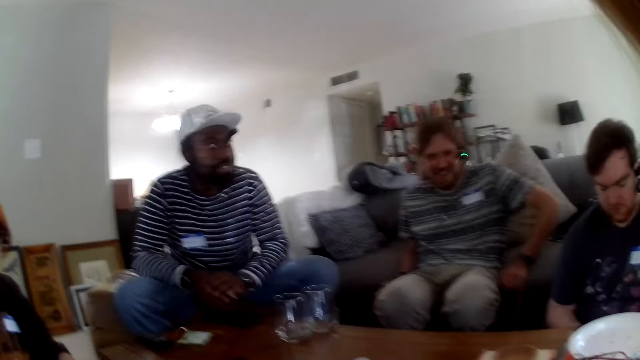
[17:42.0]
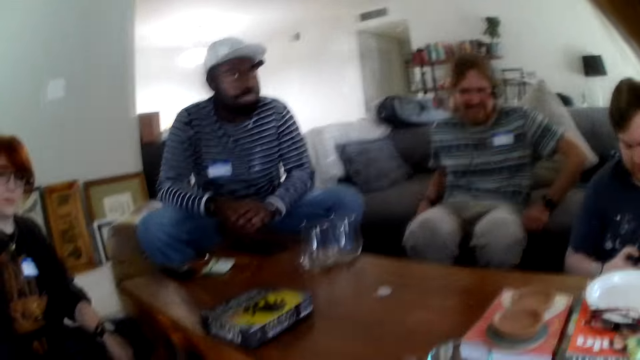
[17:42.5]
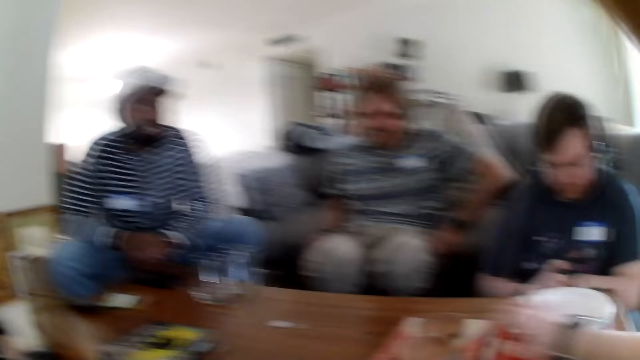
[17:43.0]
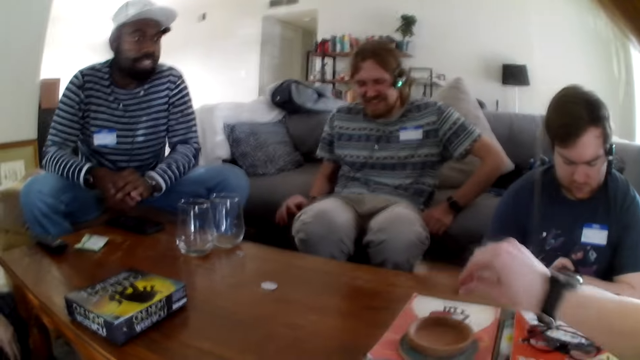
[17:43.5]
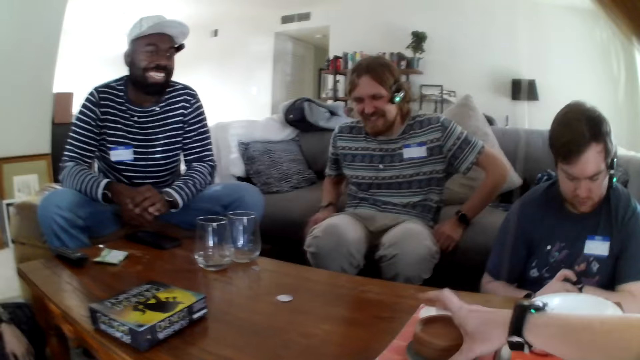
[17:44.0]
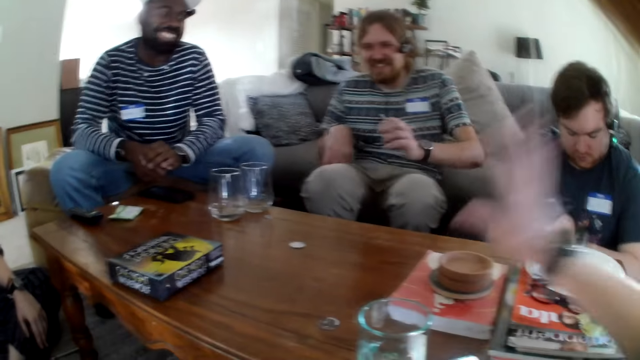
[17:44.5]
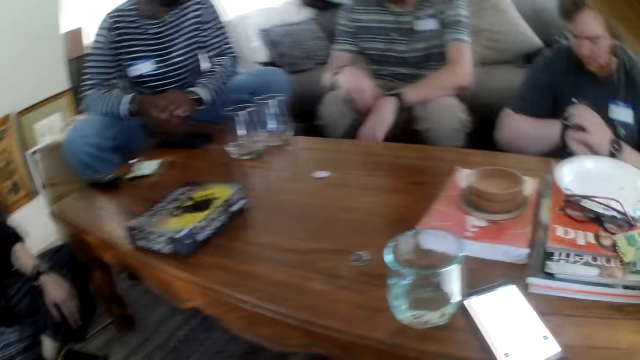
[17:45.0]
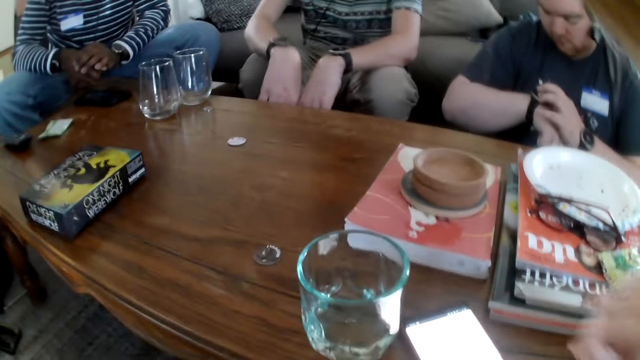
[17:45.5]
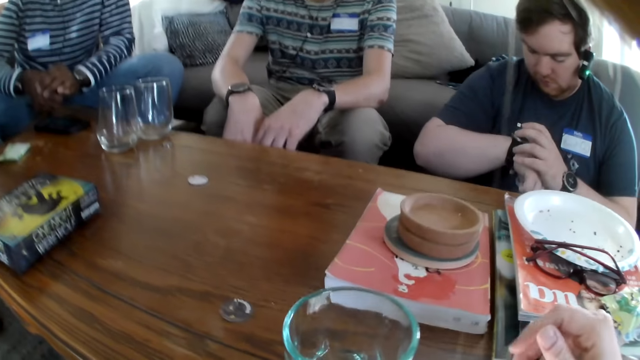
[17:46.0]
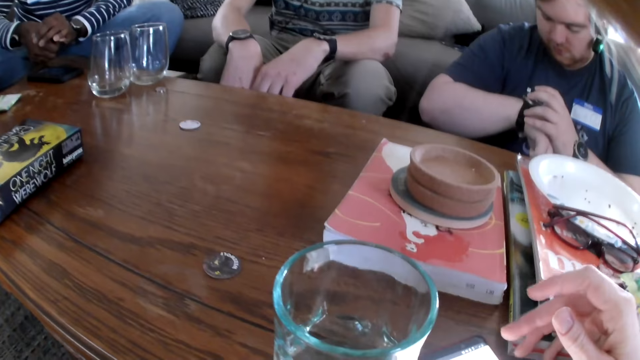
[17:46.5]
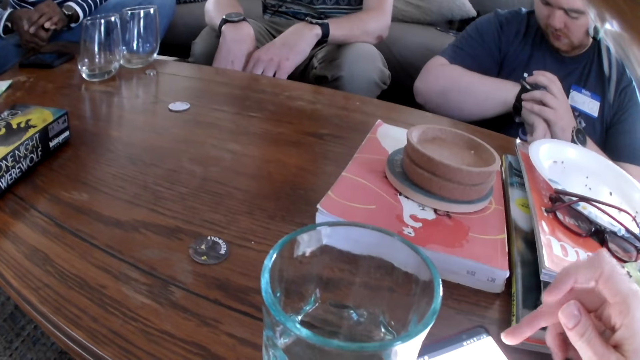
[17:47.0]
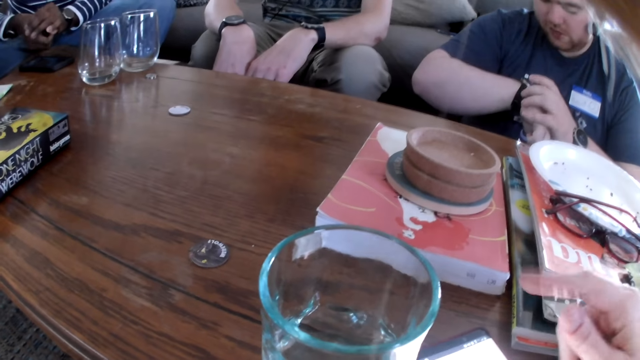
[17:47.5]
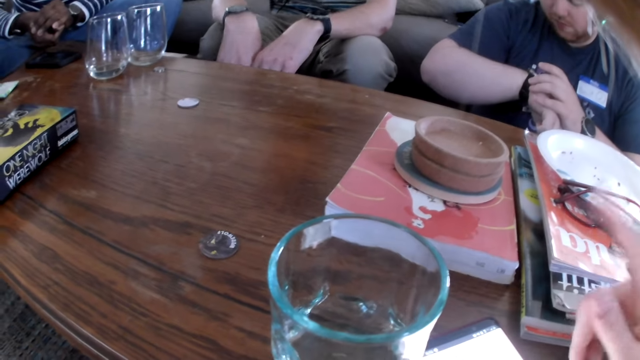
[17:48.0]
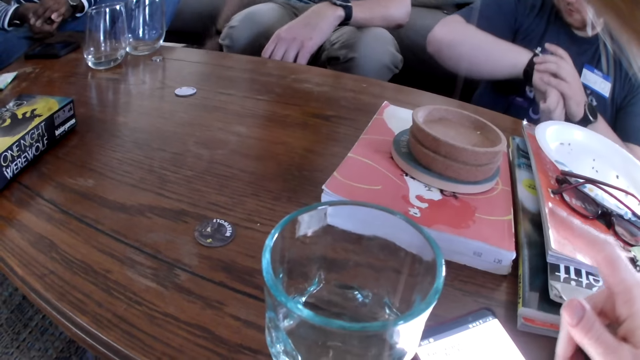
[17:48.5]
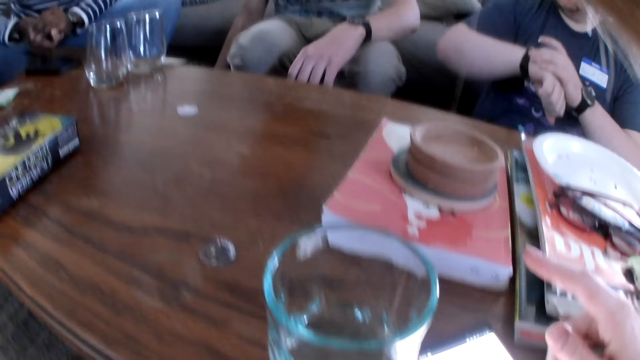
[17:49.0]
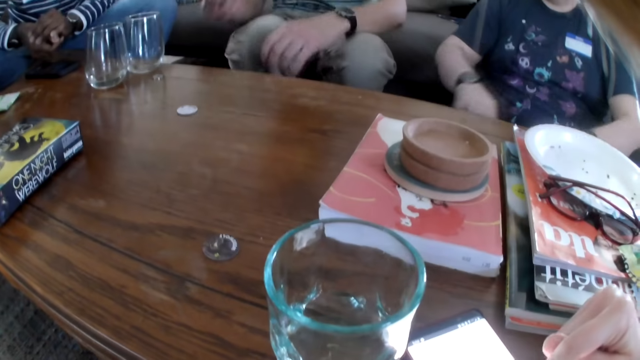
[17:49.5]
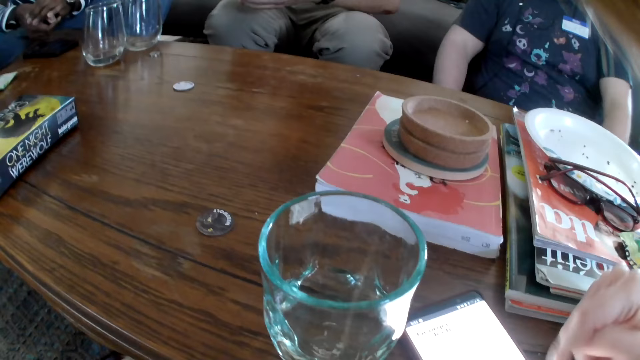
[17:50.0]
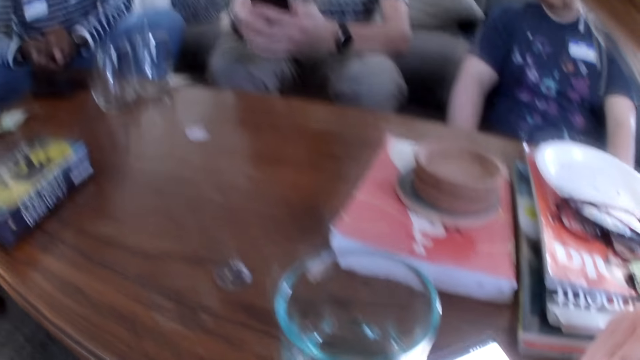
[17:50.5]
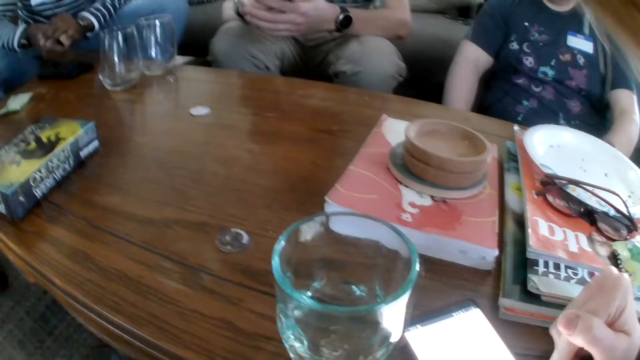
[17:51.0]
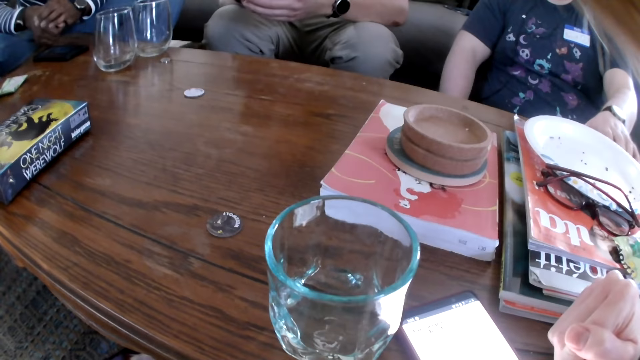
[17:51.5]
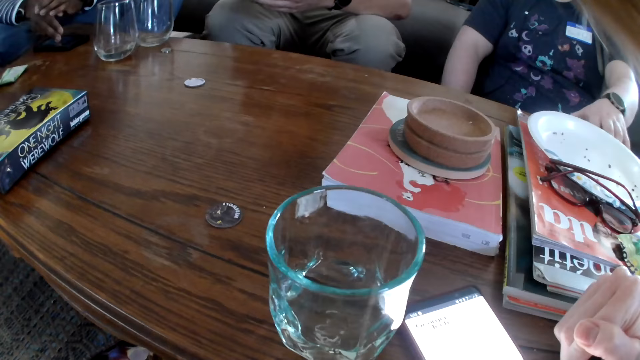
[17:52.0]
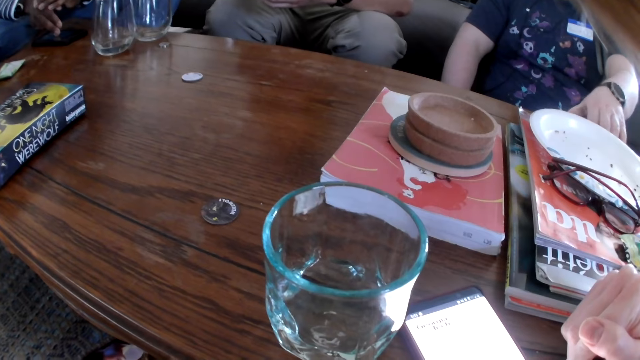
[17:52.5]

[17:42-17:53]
The camera wearer picks up a wooden plate. They put something closer. They operate the phone, talking and moving hands. A person picks up a phone.

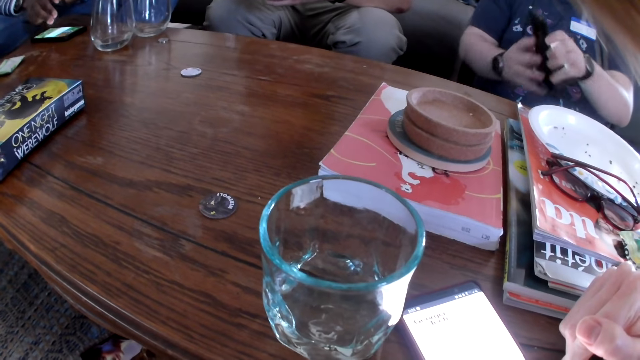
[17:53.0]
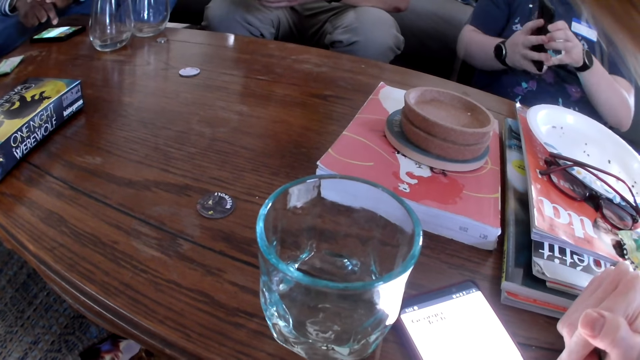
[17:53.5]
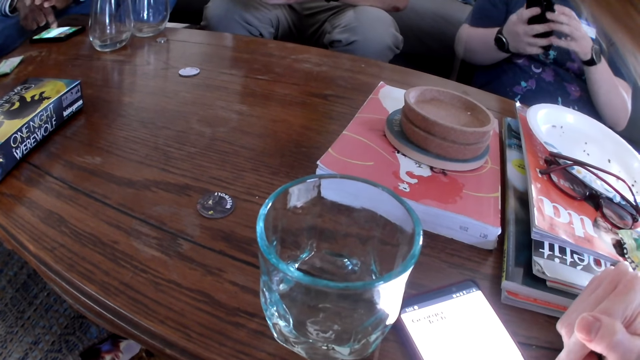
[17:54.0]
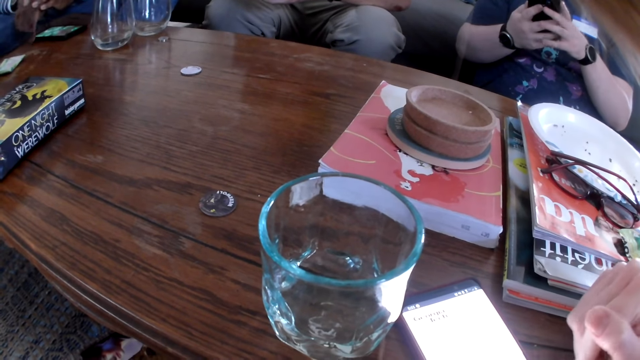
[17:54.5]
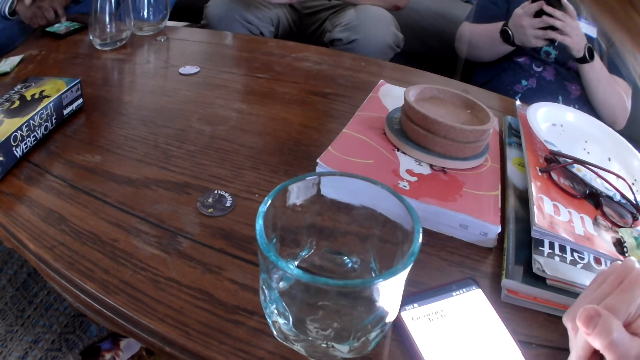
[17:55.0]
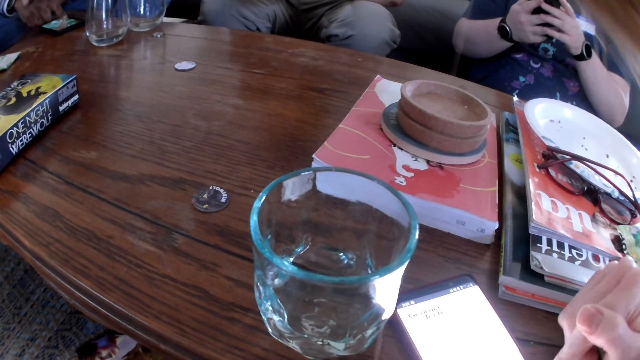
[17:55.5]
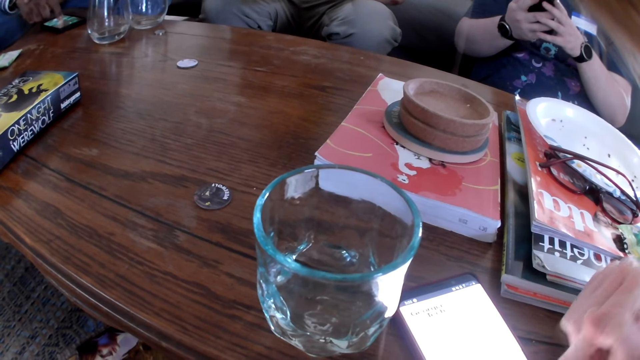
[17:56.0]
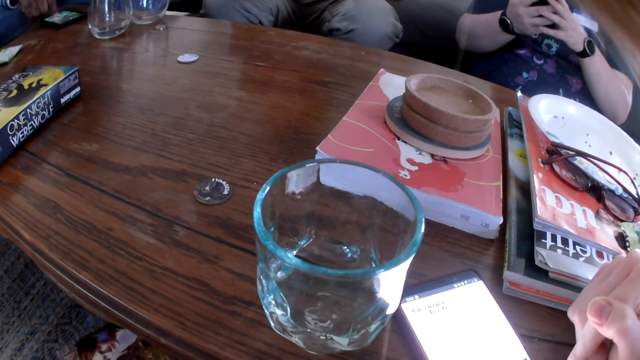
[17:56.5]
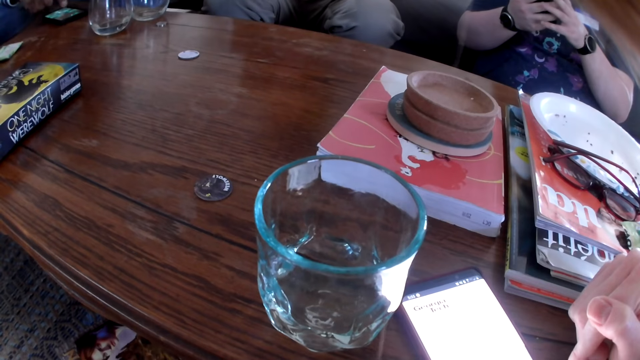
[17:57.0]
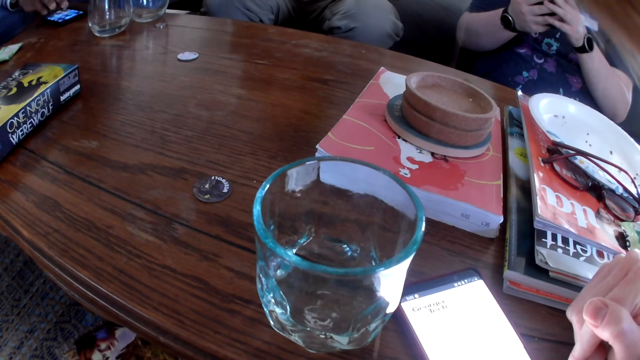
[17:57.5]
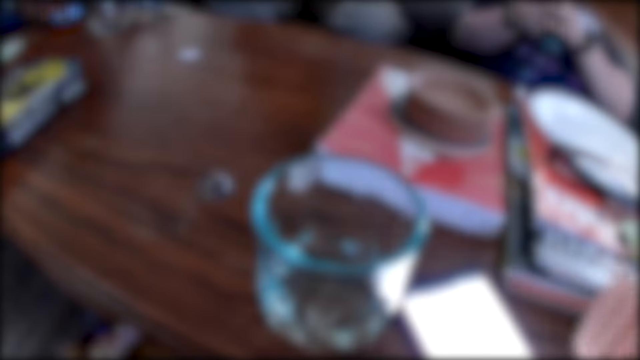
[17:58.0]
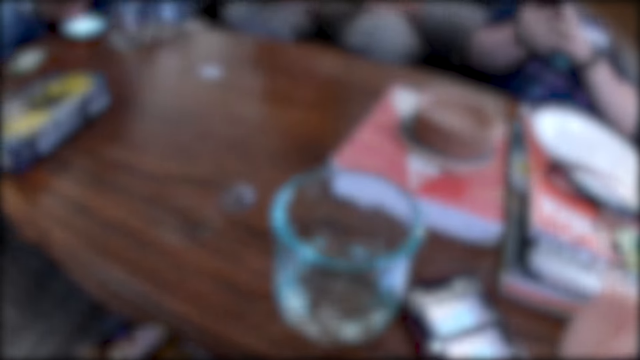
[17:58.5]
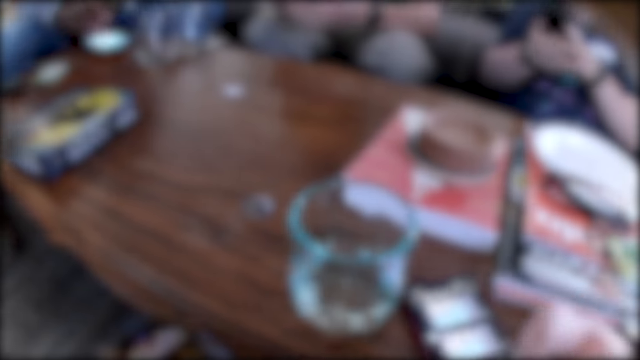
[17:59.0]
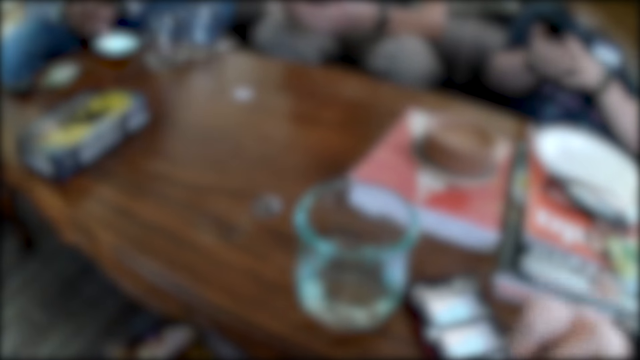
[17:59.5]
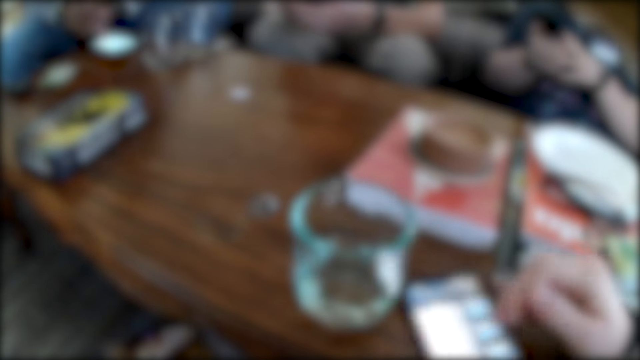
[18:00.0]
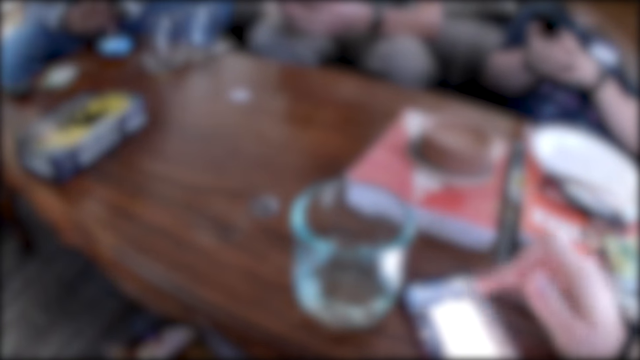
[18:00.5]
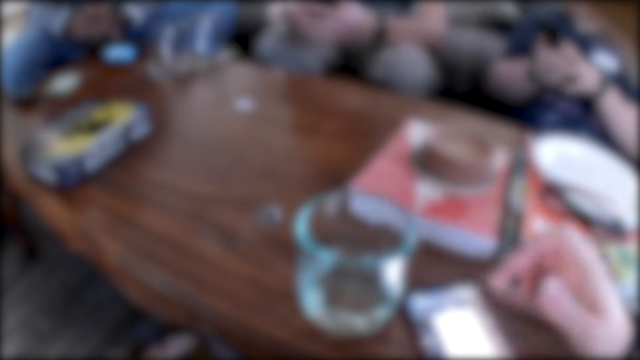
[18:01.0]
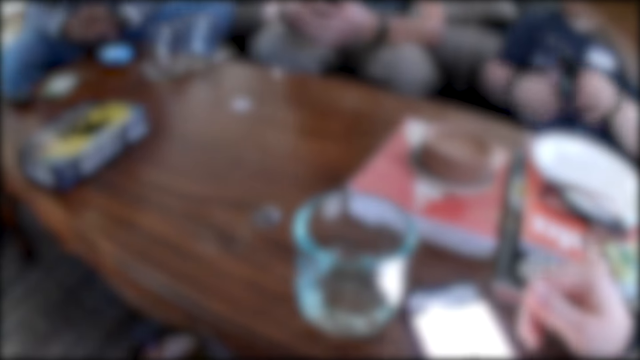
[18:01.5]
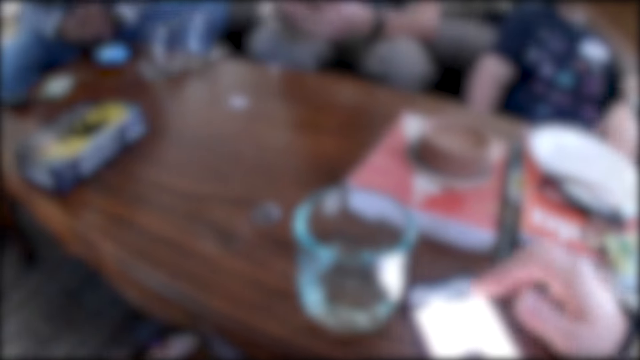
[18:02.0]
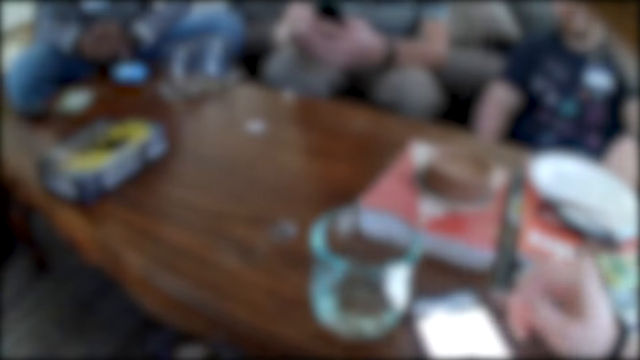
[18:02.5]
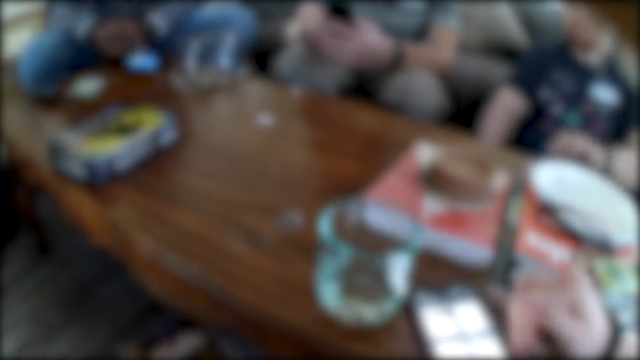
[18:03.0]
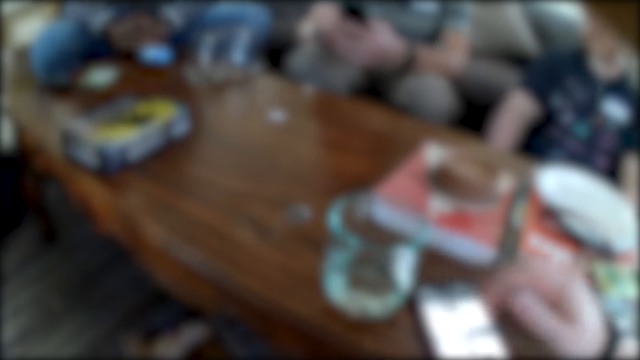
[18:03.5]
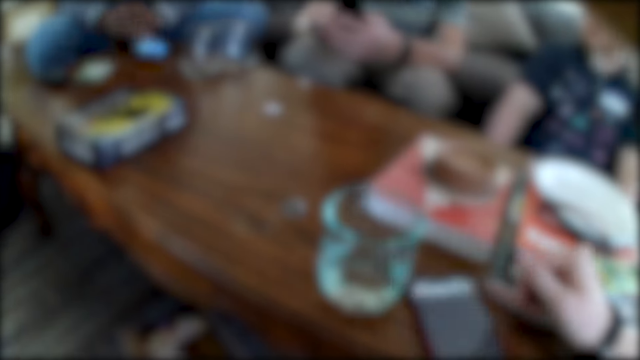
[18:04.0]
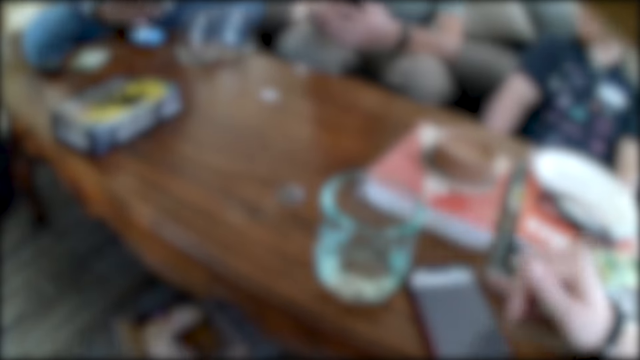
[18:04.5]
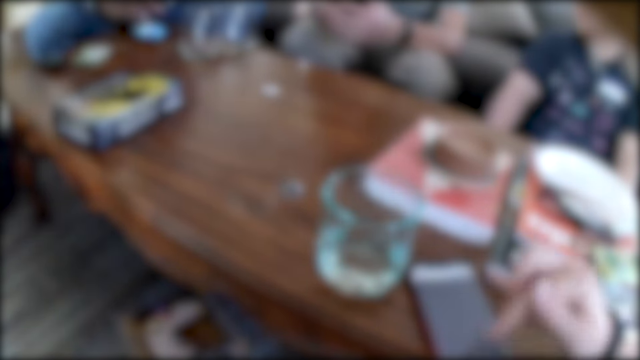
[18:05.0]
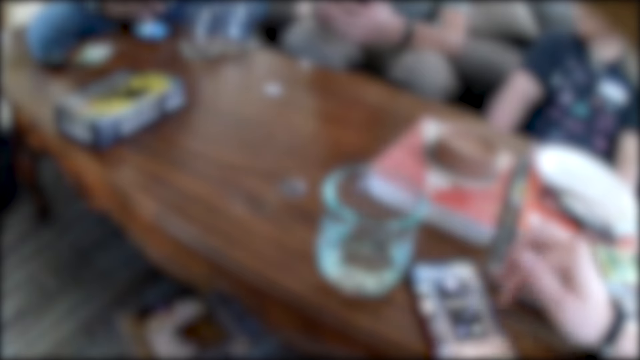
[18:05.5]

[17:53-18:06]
A person picks up a phone. Another person scrolls a phone. A third person talks. The camera wearer talks and laughs.
